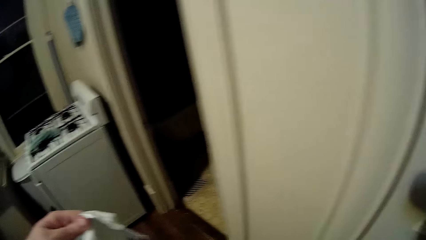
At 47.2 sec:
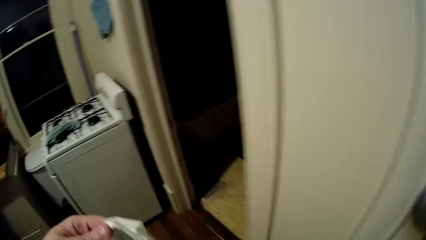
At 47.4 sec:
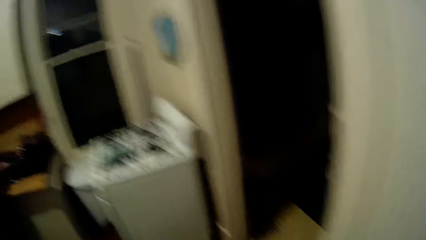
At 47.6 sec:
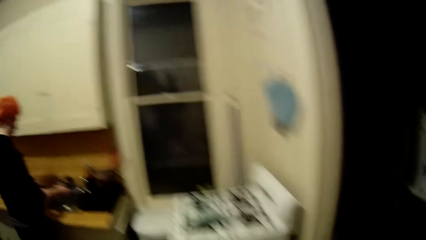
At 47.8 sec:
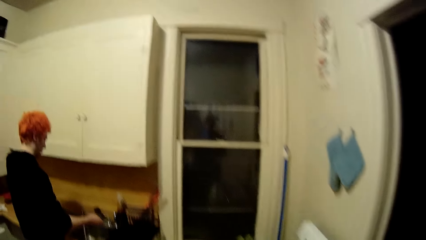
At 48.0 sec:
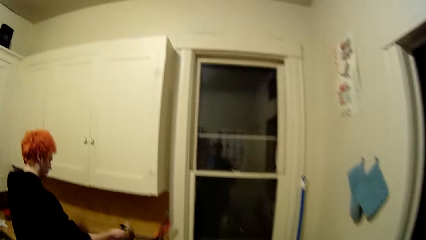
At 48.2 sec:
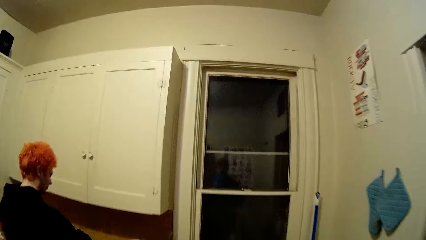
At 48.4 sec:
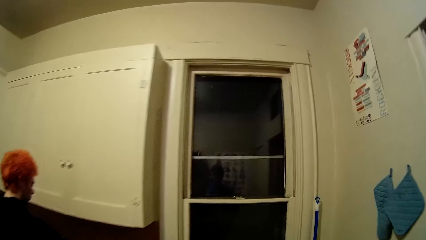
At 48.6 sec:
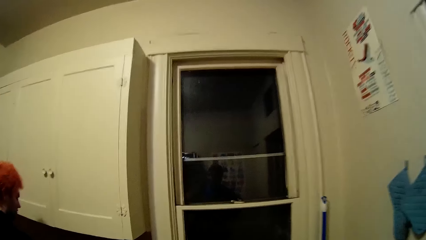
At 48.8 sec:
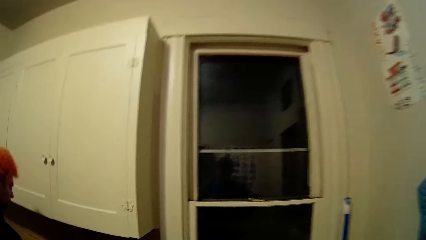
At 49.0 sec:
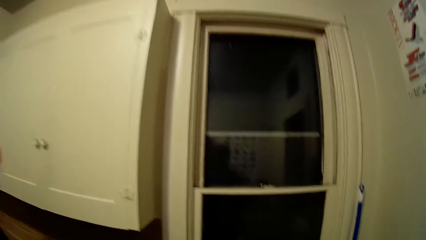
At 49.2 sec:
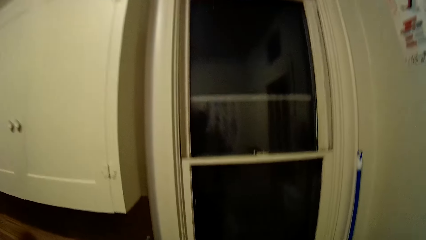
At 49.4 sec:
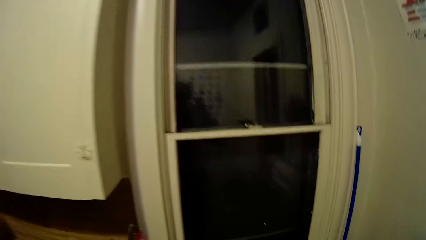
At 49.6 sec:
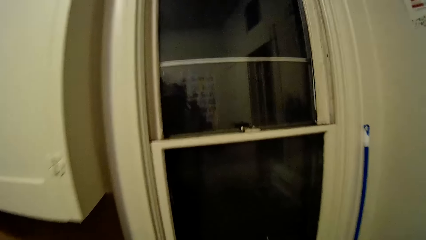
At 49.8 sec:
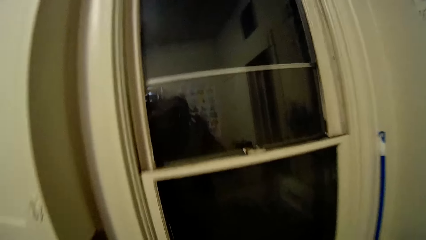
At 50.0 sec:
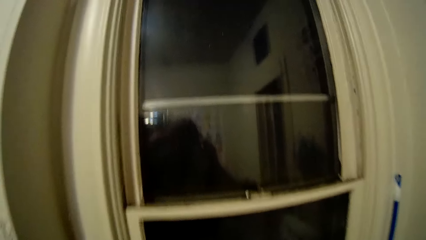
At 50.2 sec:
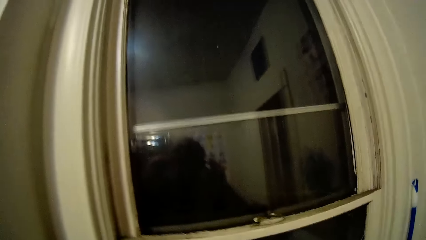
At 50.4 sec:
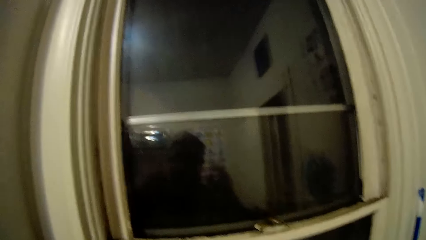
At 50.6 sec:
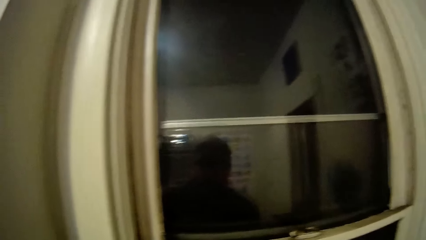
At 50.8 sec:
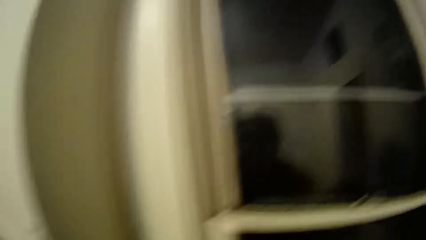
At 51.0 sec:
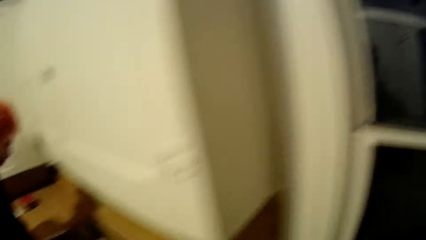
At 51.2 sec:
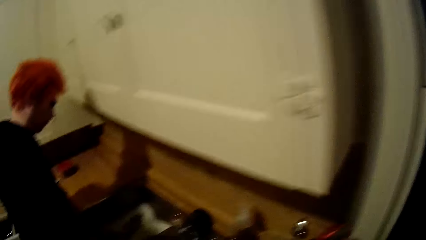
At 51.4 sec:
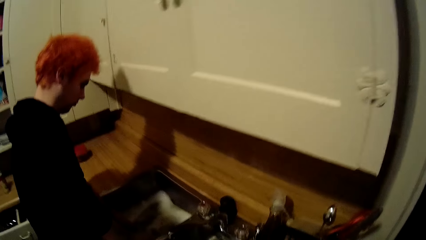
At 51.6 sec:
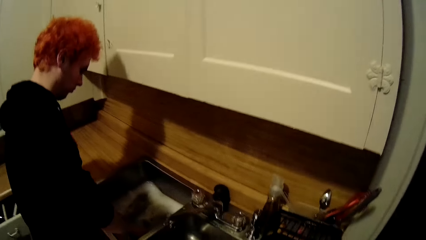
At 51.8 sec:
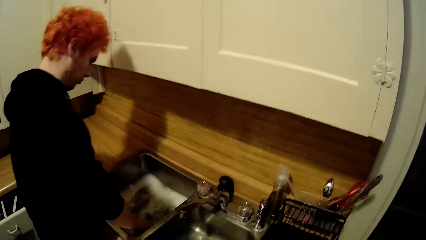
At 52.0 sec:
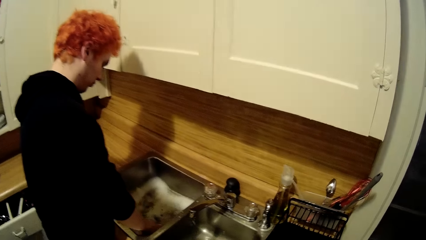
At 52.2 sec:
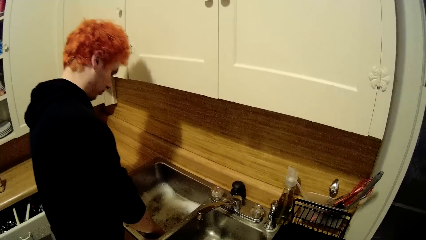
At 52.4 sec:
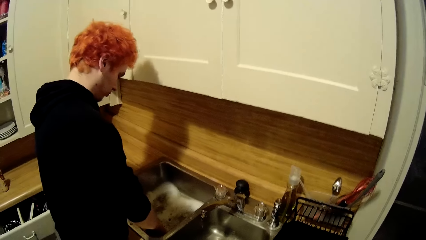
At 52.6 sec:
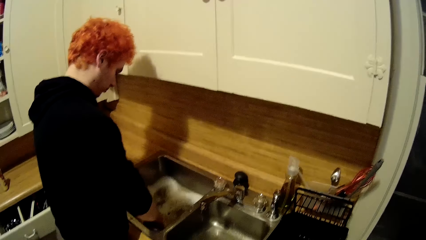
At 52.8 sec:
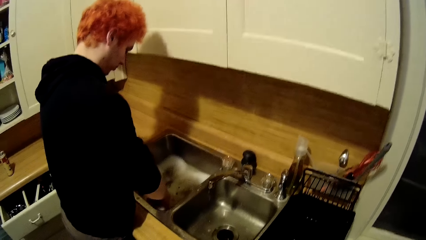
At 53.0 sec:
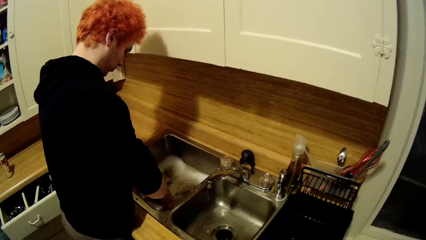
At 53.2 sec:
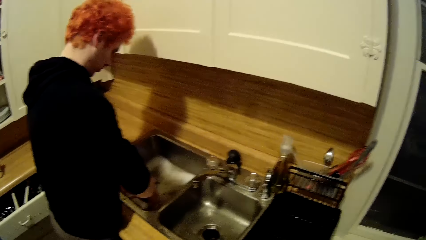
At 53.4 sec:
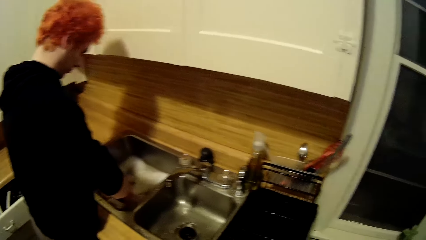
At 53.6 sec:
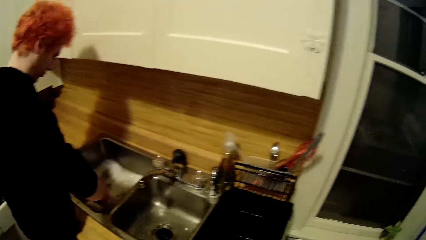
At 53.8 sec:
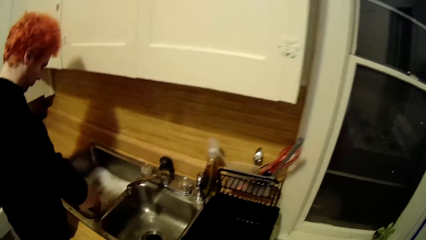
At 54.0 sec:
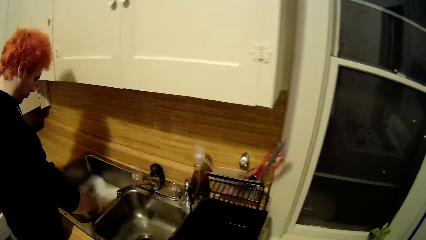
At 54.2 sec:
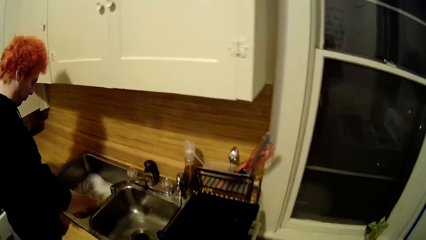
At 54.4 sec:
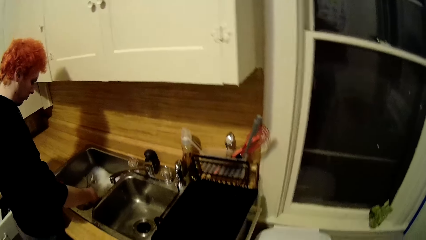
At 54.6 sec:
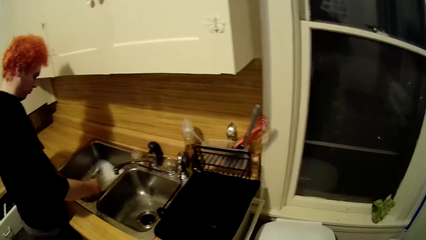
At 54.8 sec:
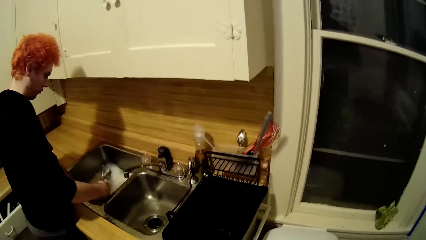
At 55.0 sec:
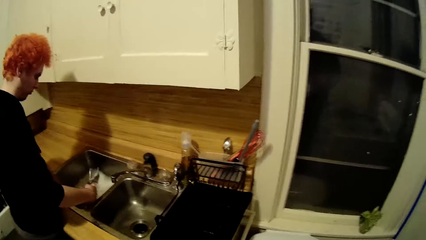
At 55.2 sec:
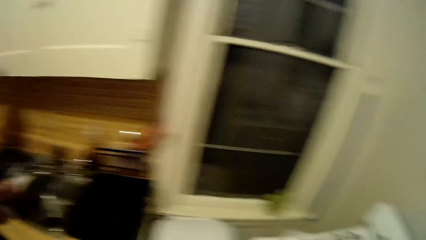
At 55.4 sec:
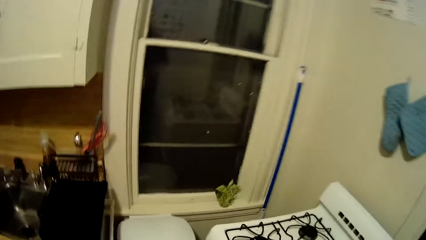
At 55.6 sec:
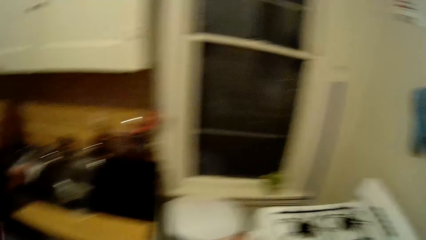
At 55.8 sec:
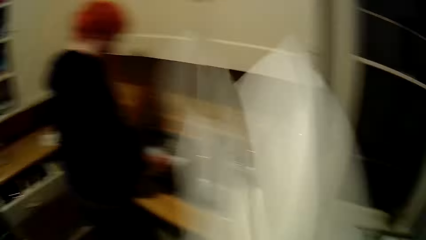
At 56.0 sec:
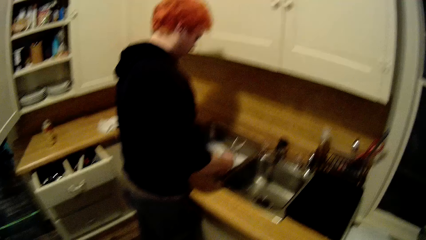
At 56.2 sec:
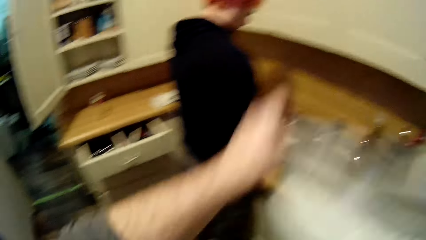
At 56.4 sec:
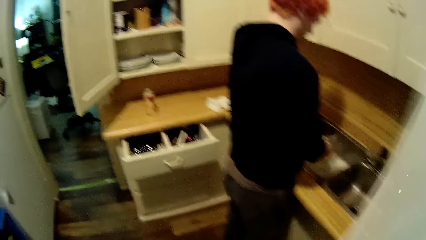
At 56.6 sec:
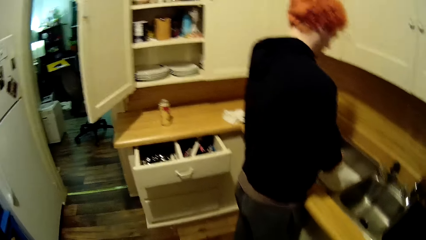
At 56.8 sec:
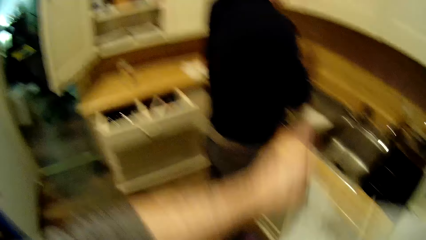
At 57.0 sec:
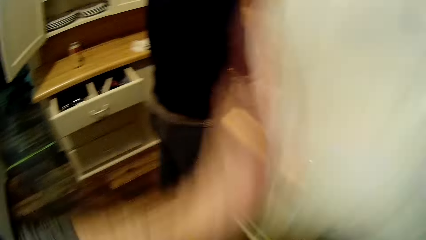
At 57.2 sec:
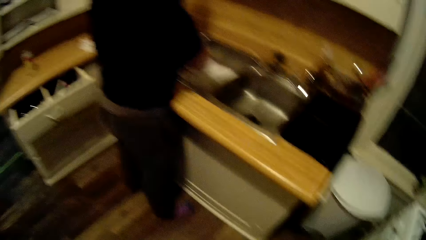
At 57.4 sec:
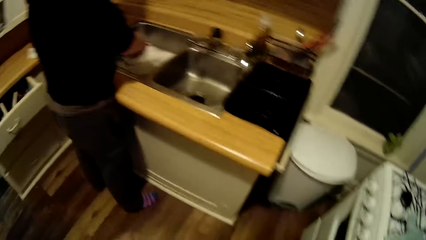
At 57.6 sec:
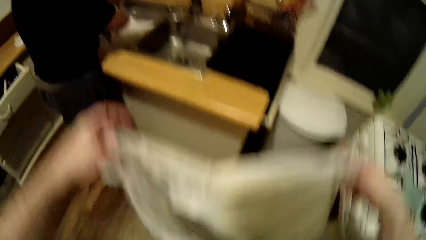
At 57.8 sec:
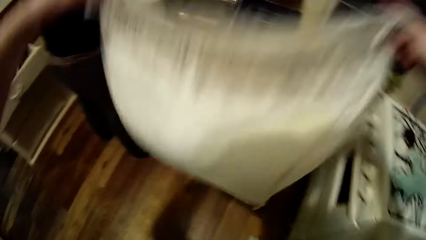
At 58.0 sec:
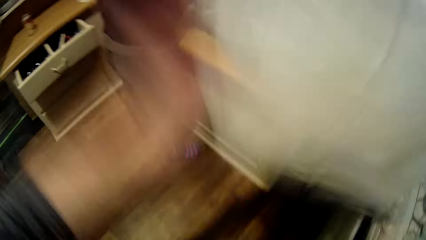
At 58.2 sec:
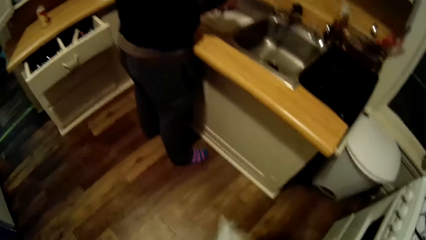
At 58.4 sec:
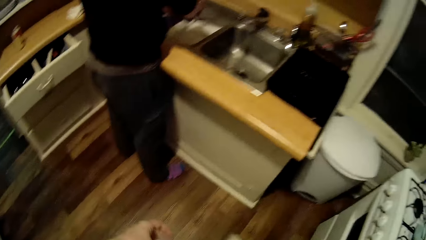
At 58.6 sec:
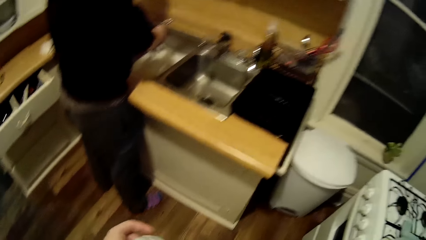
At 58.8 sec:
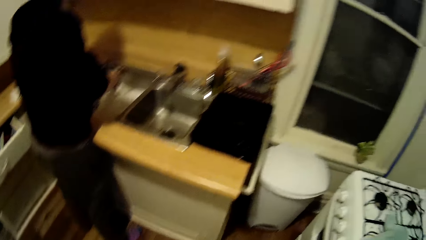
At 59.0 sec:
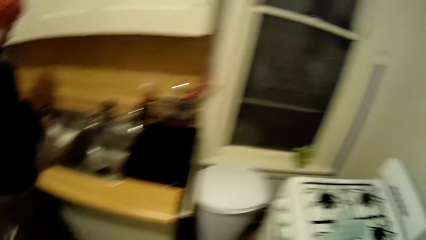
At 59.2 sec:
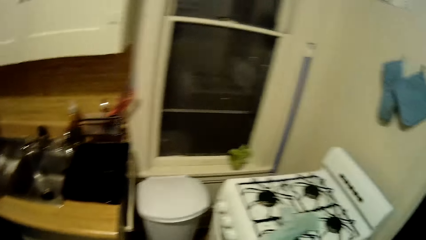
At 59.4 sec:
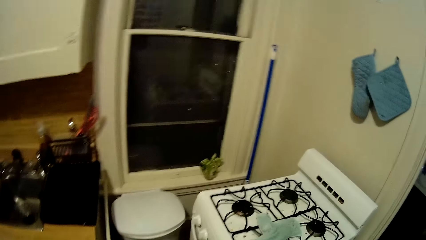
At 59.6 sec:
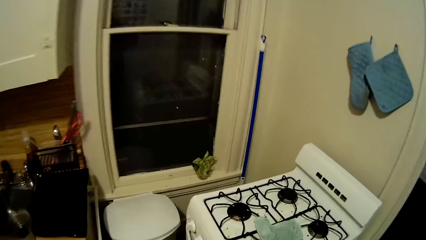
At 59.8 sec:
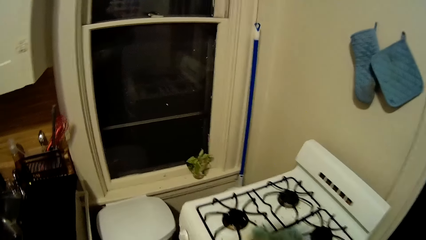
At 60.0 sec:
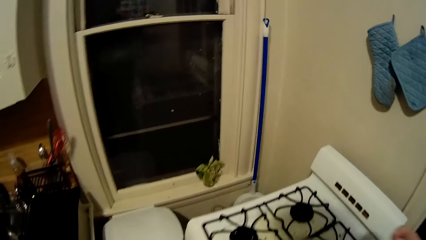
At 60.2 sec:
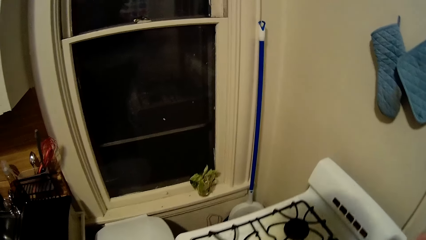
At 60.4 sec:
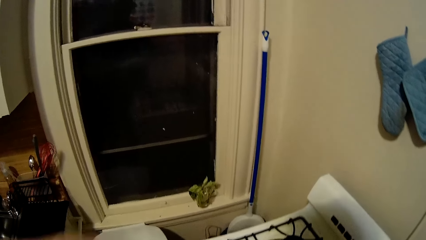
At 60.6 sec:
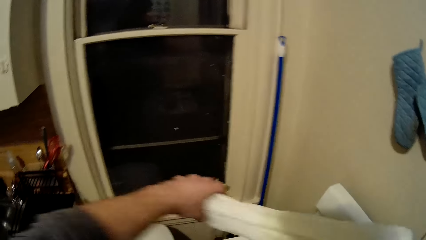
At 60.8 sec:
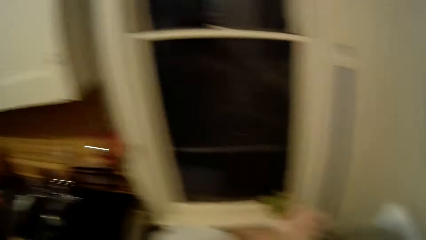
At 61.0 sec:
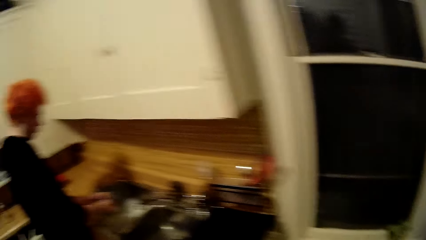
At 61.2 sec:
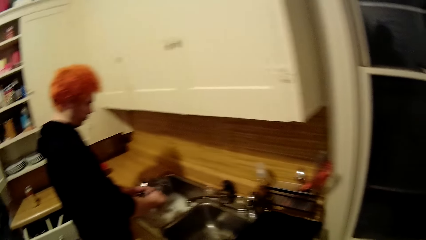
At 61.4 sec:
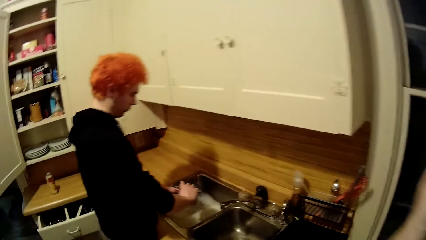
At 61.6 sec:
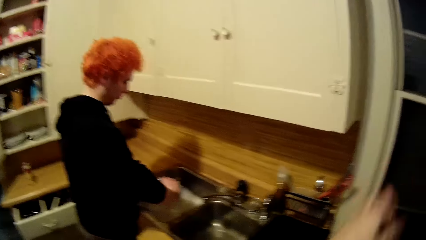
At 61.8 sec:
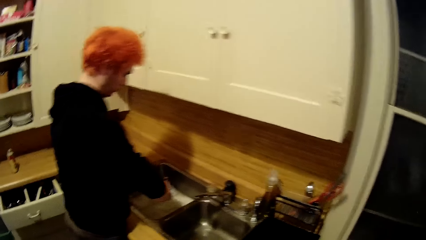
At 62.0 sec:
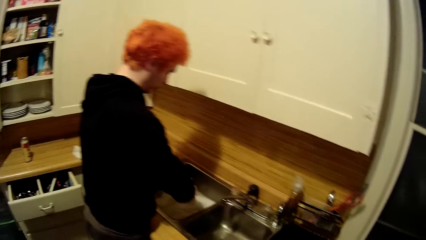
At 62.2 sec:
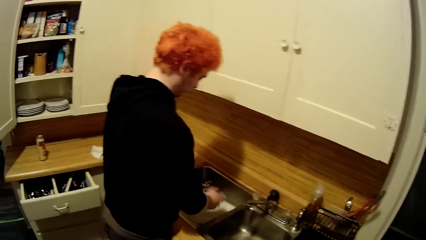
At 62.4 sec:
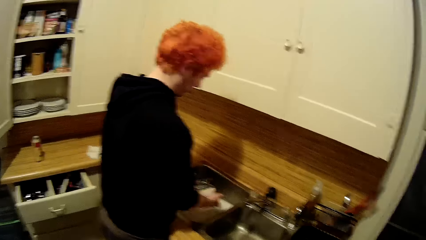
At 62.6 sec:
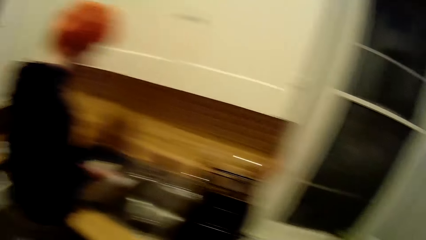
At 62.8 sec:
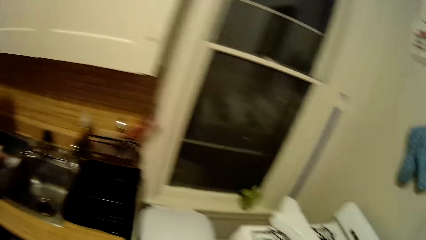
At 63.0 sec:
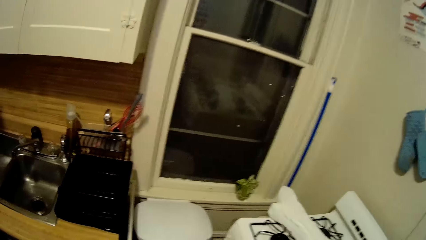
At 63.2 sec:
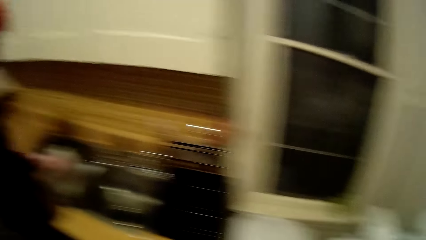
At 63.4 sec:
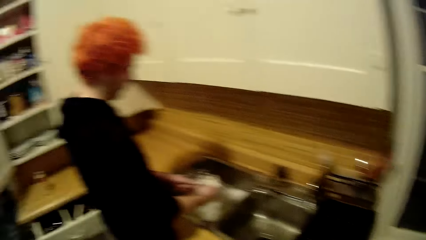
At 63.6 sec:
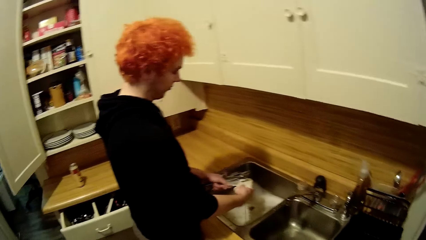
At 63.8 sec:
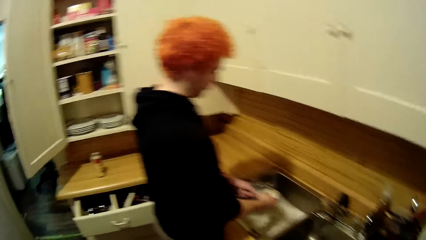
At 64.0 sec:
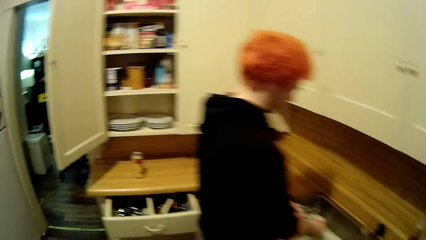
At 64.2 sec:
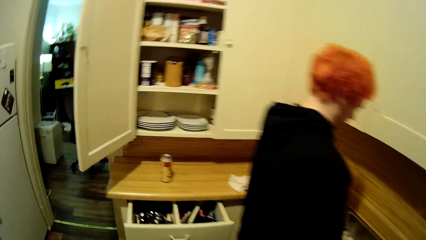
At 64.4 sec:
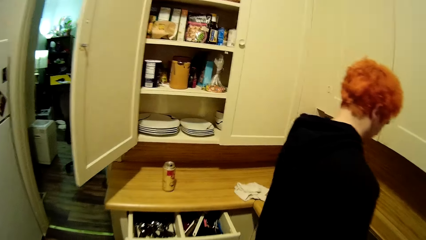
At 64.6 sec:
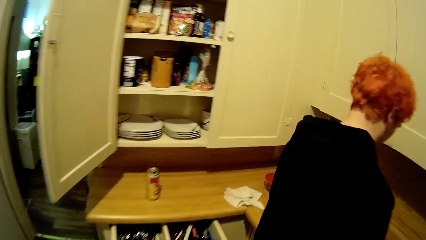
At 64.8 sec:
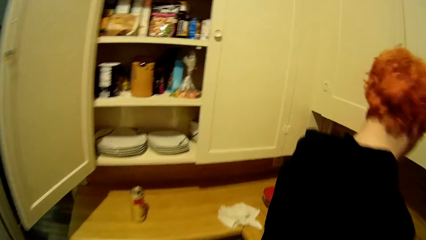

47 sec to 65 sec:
A man washes the dishes in the sink. The camera wearer stretches a trash bag. They shake the plastic bag.
